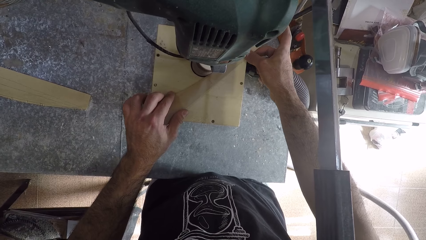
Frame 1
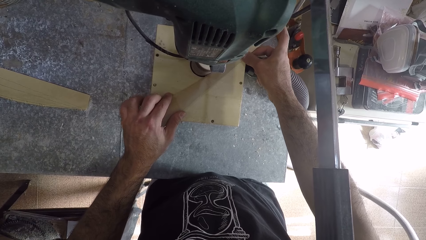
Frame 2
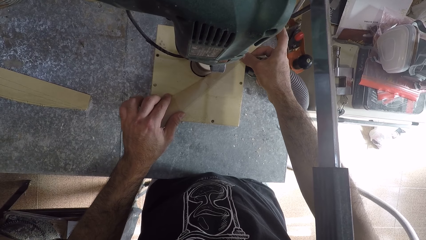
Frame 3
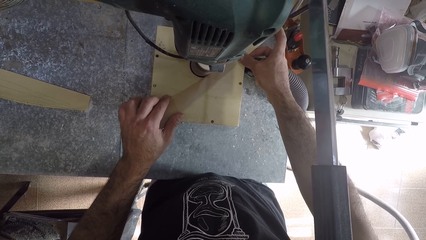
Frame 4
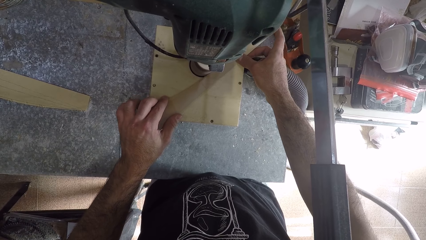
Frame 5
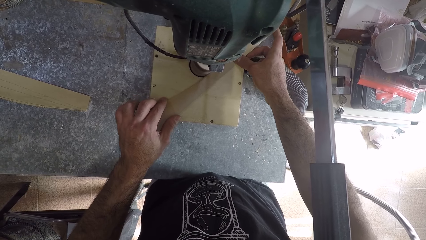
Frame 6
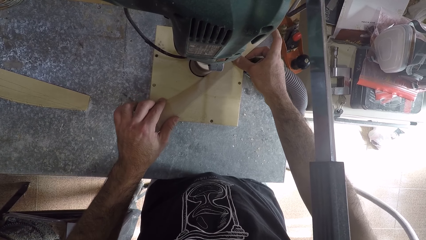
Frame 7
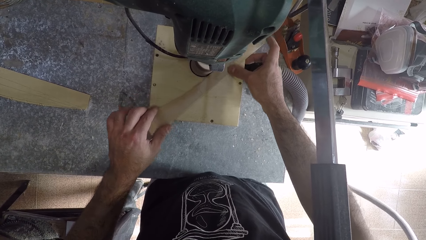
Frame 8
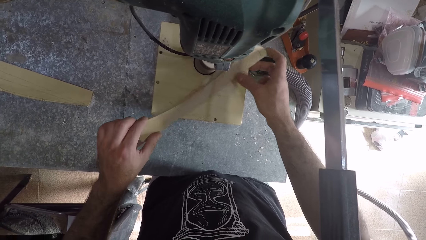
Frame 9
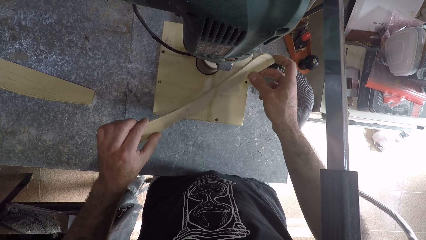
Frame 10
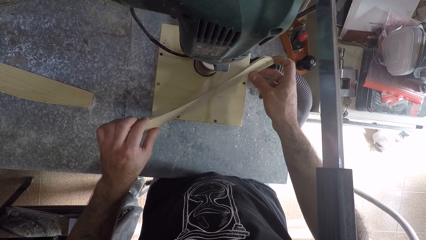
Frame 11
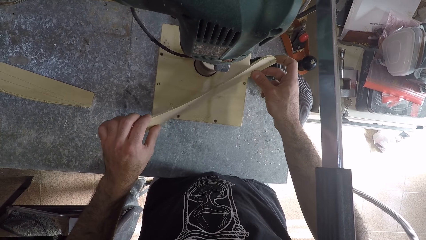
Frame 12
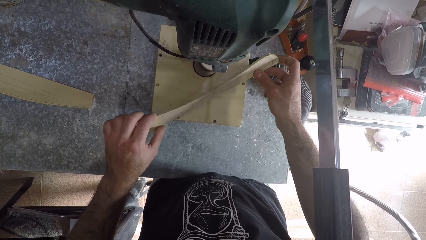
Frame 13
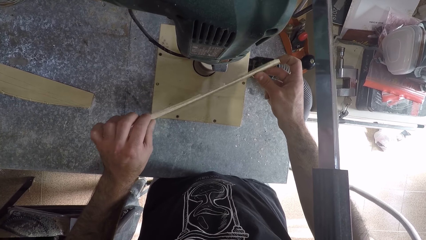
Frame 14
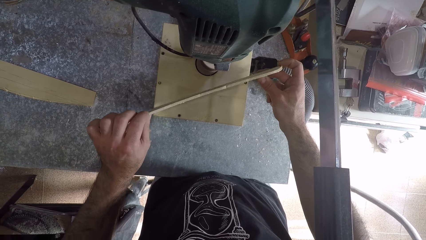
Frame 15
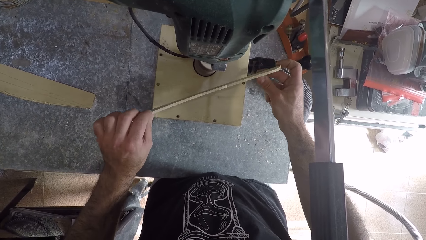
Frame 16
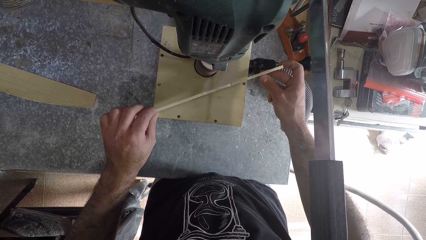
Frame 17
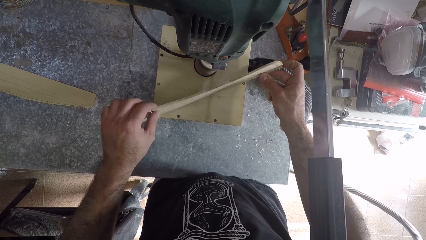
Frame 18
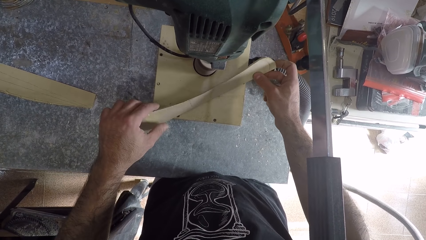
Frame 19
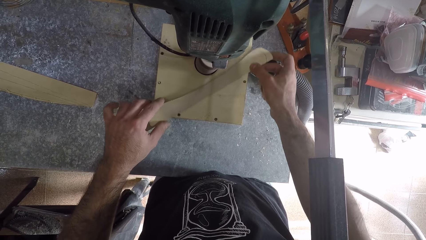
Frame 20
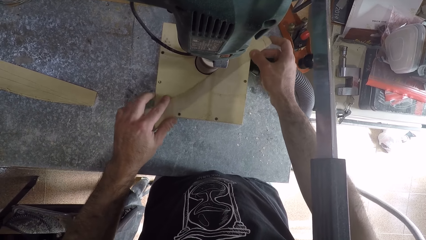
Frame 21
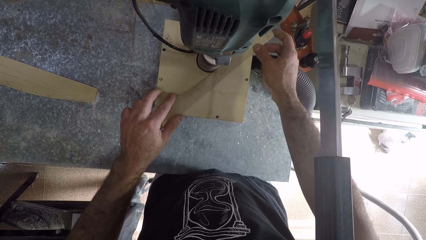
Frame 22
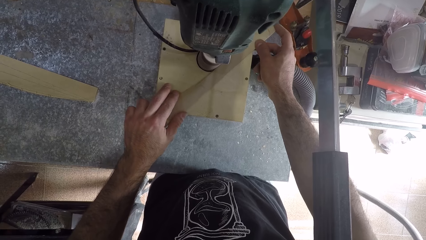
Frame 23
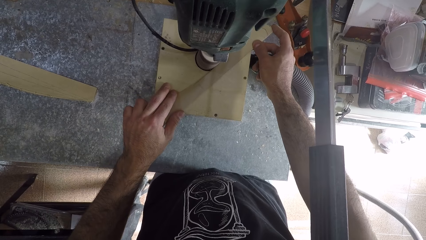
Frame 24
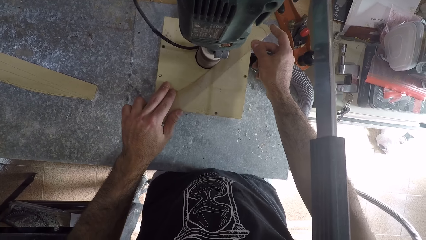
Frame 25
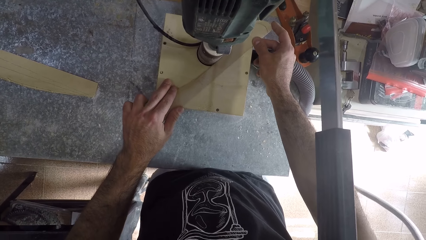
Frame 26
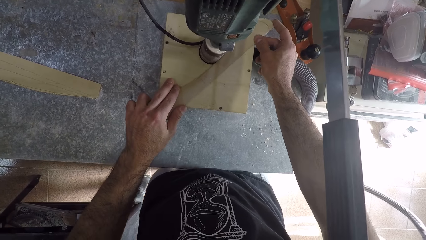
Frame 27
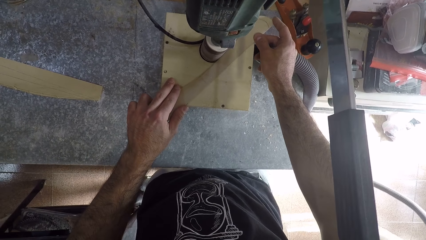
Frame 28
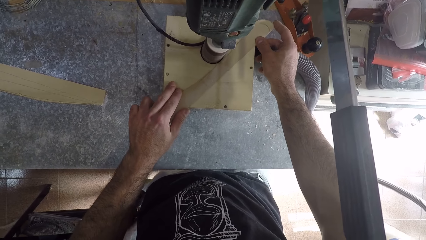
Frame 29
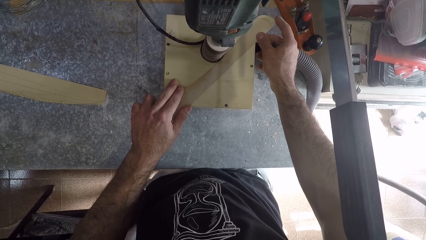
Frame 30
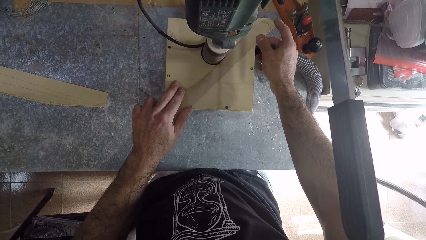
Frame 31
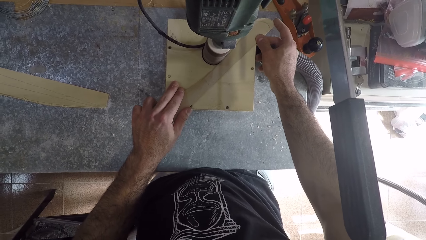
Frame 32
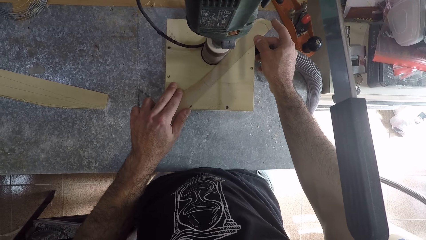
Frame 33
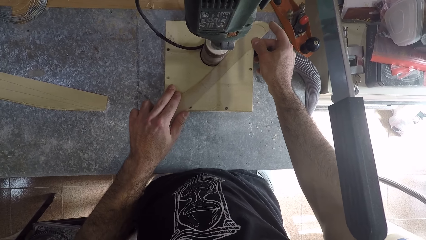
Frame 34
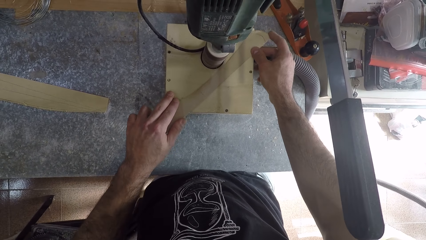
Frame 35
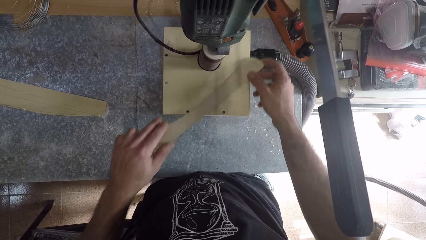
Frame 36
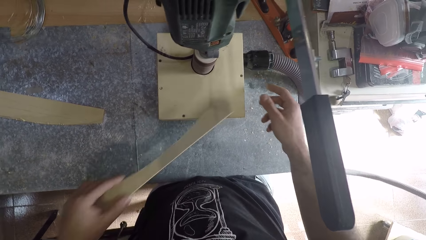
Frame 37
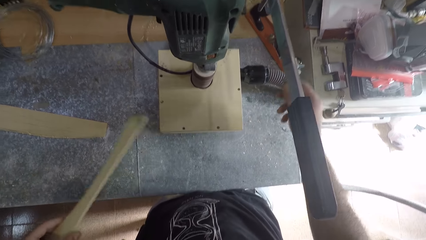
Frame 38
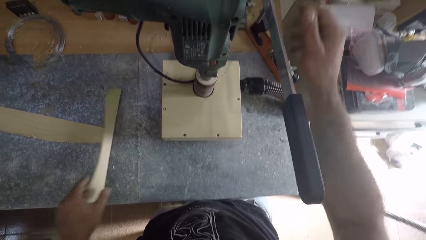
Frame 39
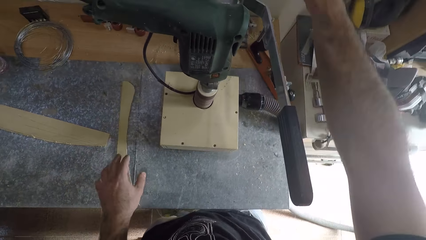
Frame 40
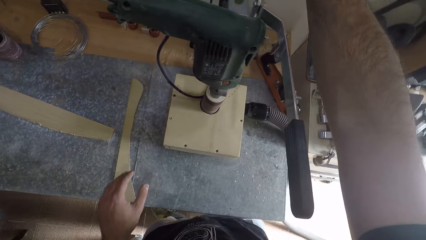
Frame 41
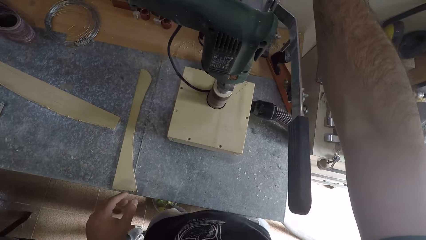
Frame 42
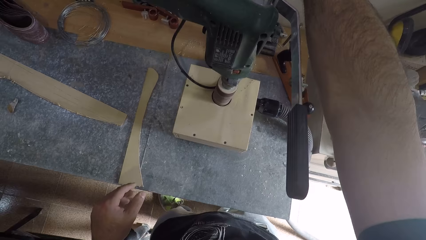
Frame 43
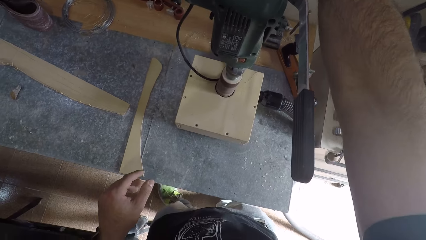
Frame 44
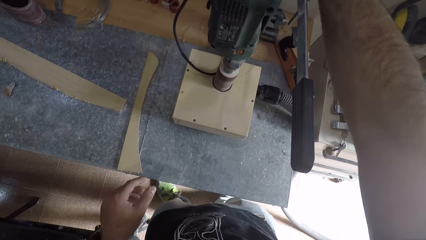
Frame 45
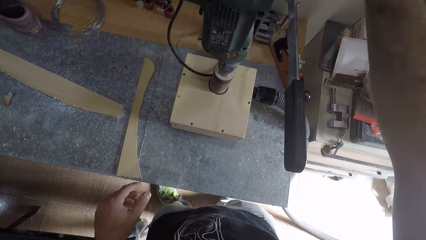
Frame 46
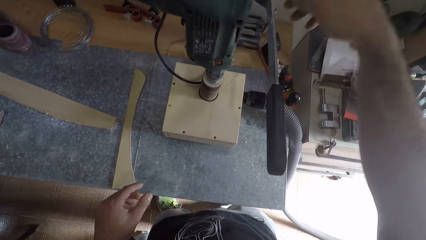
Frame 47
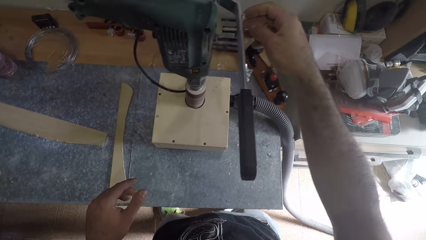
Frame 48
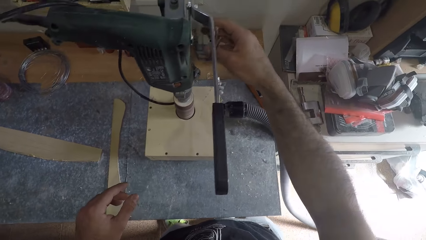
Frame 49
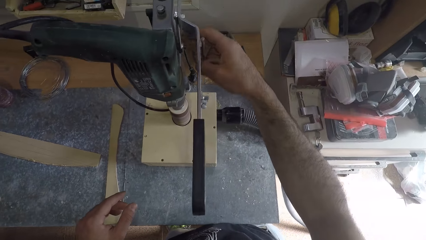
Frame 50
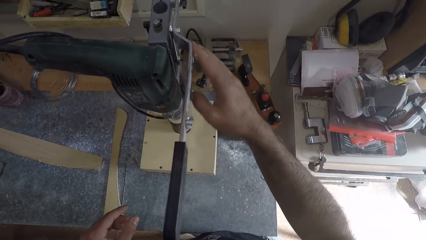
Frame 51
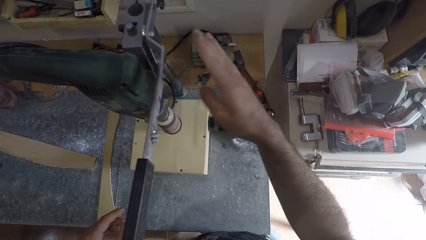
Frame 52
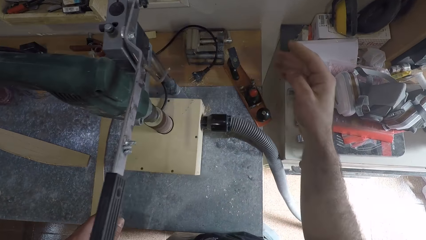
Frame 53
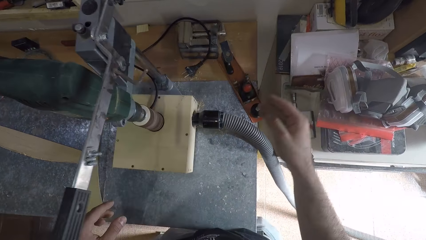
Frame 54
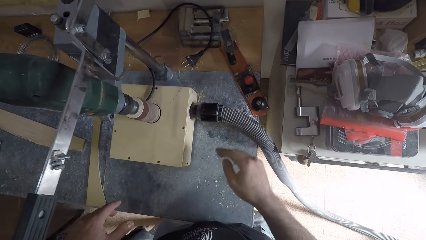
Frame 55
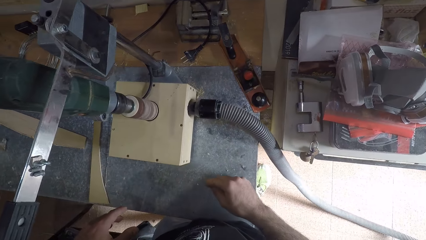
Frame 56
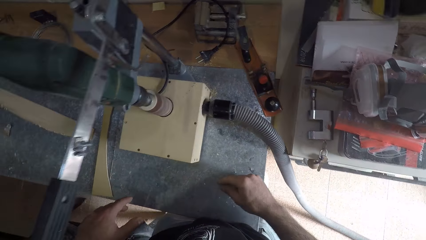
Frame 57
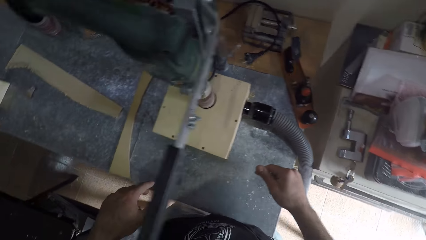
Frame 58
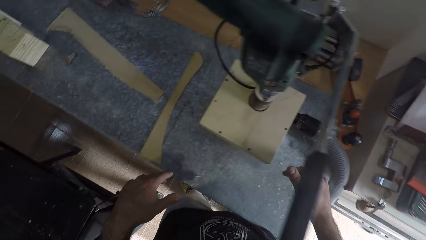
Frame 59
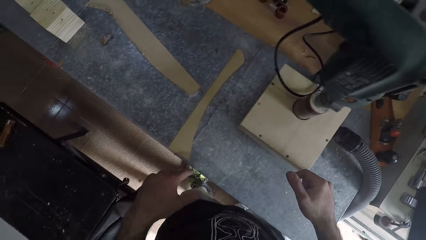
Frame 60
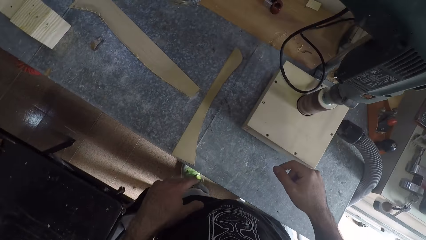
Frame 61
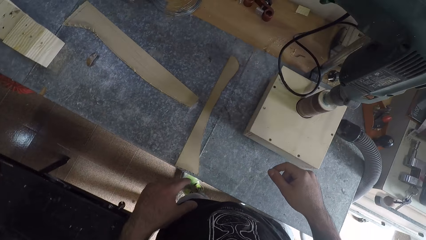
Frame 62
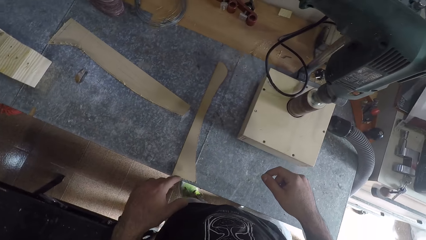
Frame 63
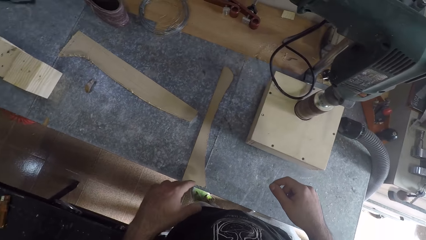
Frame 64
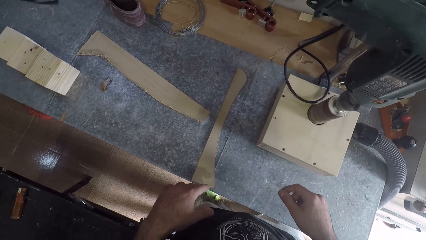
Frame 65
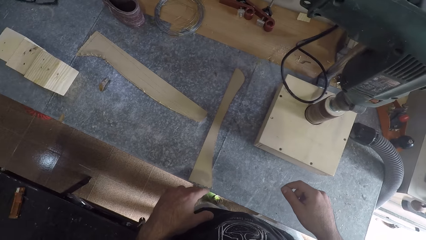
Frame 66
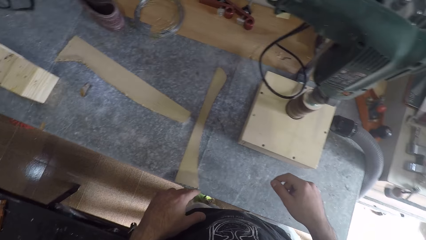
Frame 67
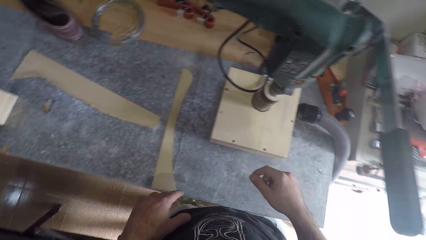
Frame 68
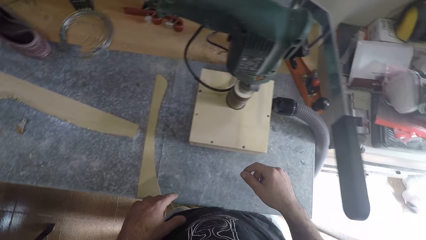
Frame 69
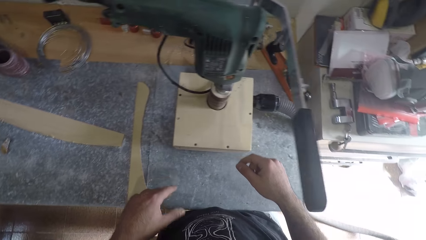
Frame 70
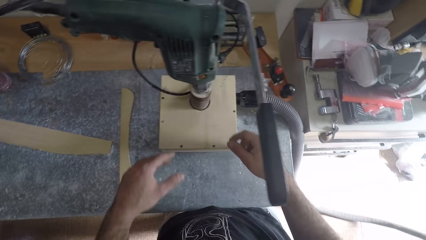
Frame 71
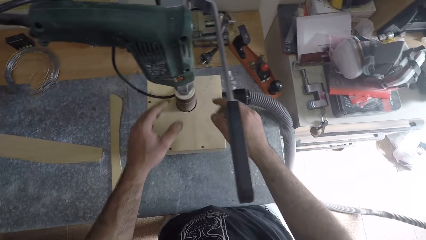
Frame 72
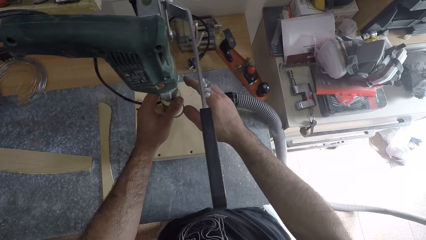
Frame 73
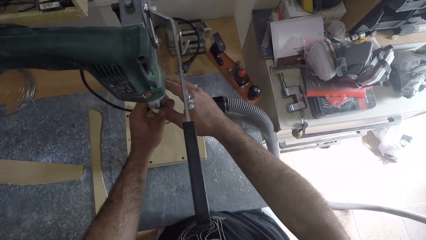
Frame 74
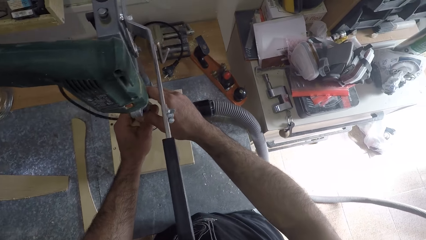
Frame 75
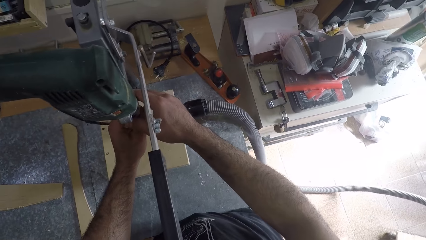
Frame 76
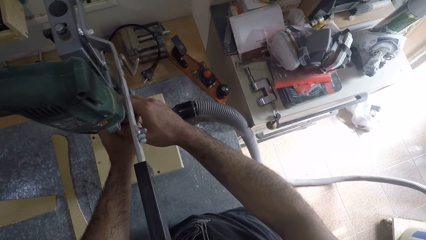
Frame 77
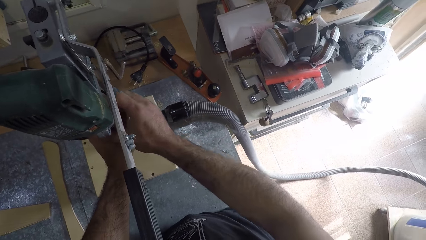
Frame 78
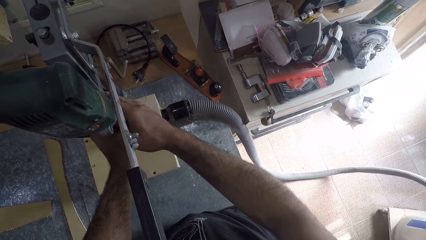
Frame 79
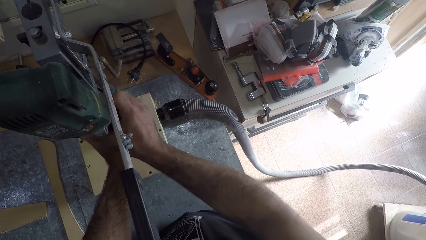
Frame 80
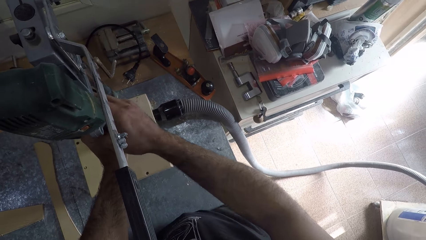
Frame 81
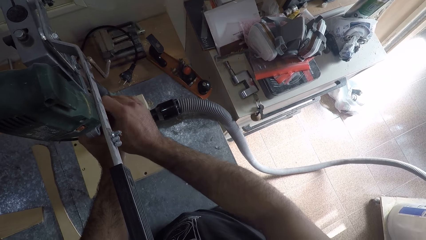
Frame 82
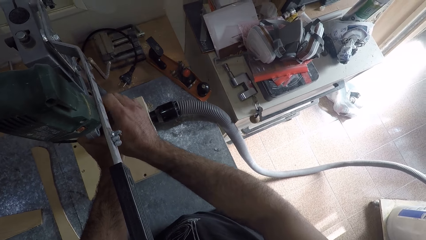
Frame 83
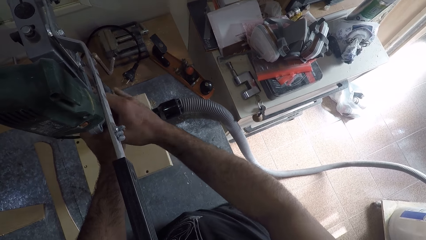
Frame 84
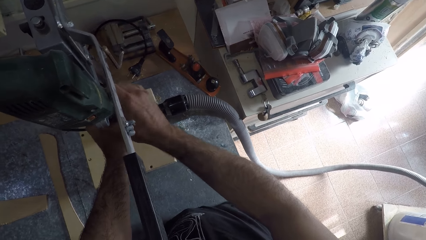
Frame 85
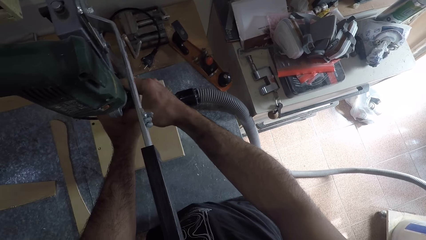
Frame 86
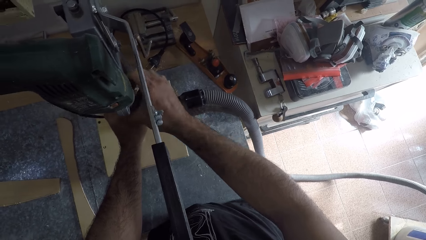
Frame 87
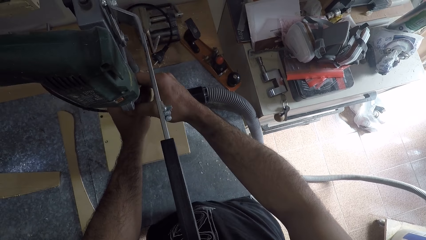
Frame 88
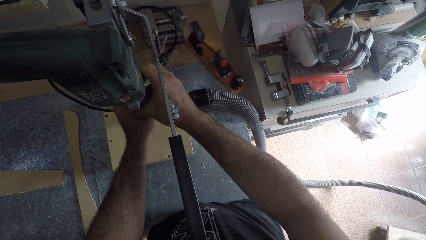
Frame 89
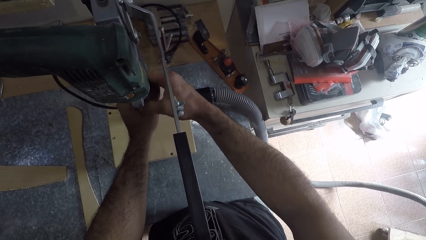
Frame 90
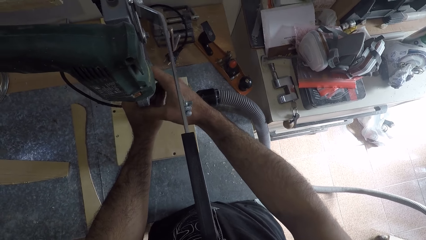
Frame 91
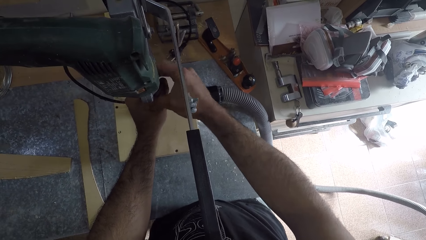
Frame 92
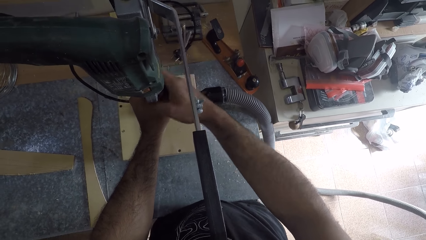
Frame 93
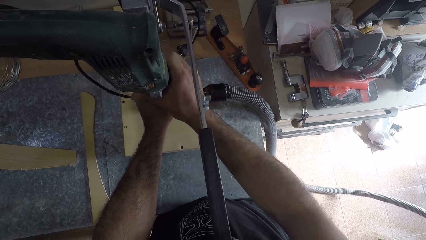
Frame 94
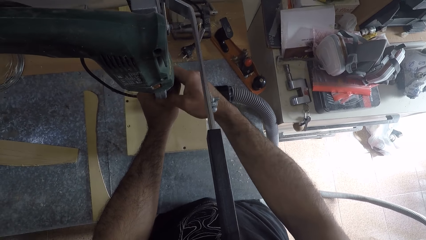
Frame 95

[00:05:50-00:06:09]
The camera wearer removes the piece of wood board from the table router machine. They inspect the wood. They sharpen the piece of wood board with the table router machine. They remove the wood from the filing machine. They put the piece of wood board on the table. They switch off the table router machine. They remove the plug of the filing machine from the socket. They drop the plug of the filing machine on the table. They stand on the floor. They tighten the rotor of the machine.
